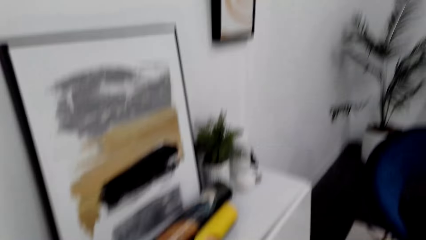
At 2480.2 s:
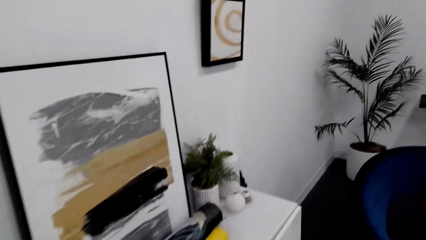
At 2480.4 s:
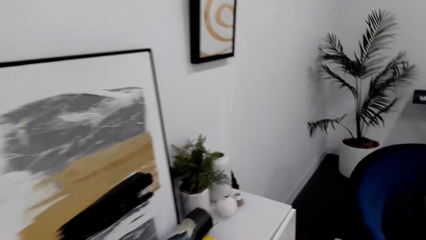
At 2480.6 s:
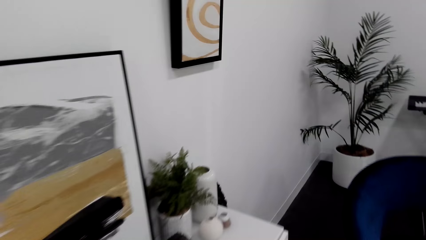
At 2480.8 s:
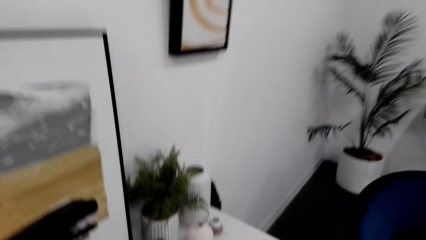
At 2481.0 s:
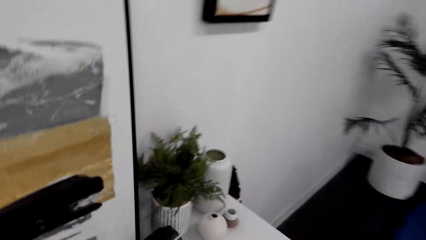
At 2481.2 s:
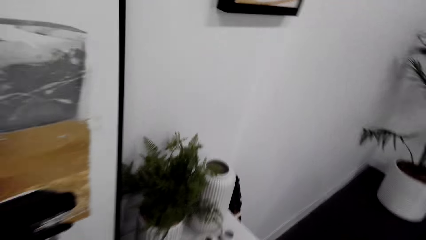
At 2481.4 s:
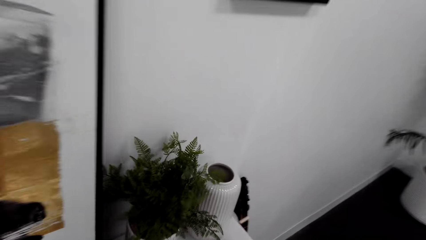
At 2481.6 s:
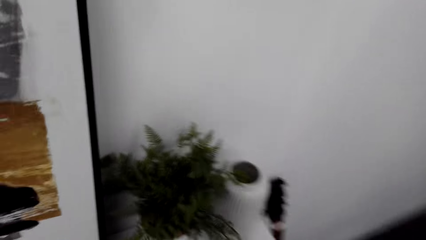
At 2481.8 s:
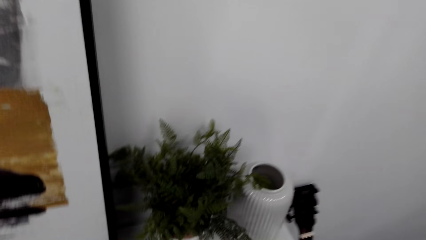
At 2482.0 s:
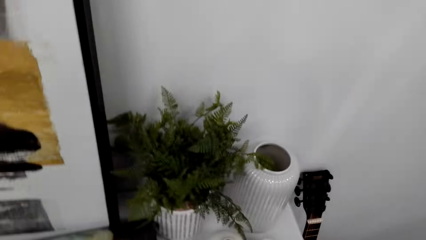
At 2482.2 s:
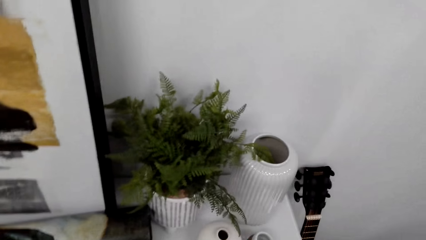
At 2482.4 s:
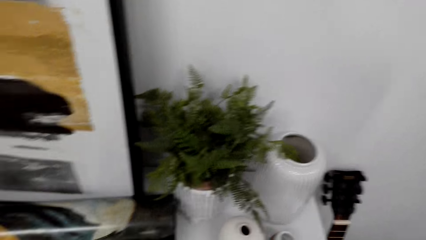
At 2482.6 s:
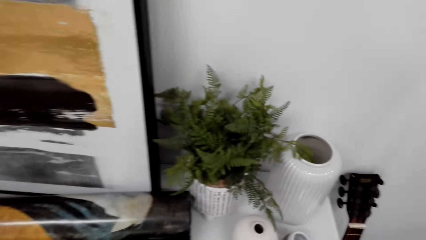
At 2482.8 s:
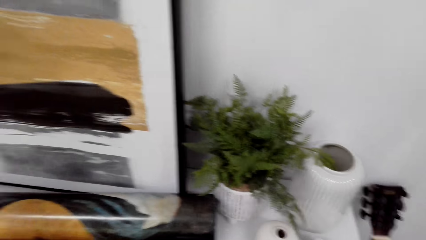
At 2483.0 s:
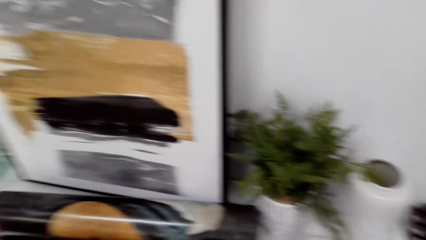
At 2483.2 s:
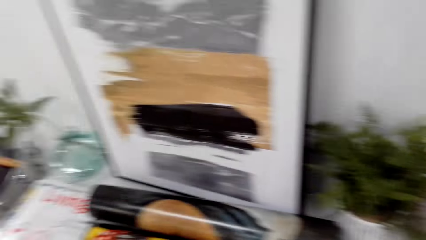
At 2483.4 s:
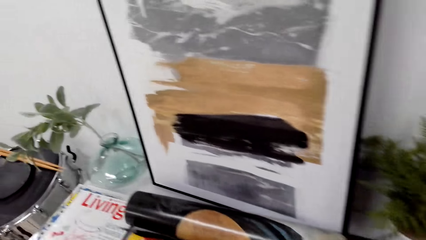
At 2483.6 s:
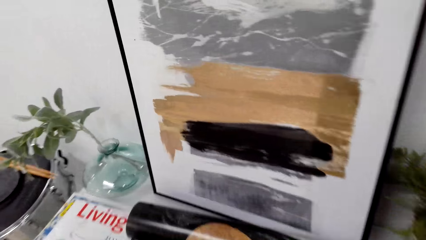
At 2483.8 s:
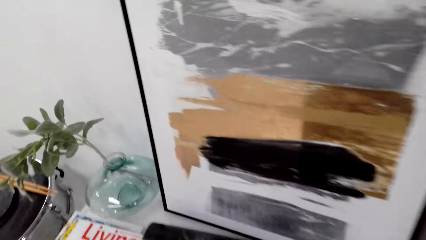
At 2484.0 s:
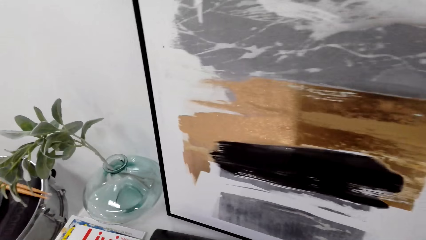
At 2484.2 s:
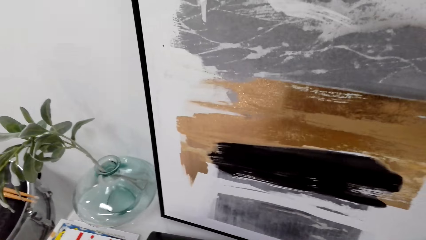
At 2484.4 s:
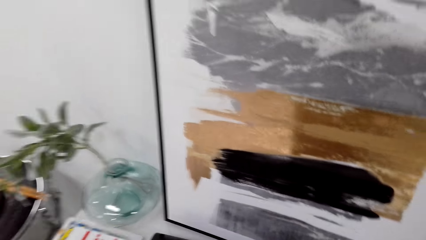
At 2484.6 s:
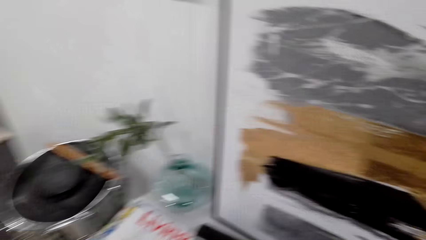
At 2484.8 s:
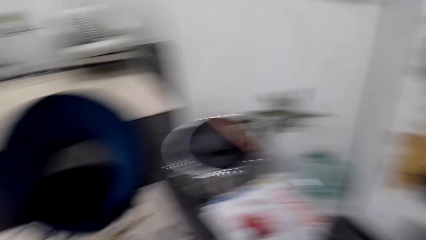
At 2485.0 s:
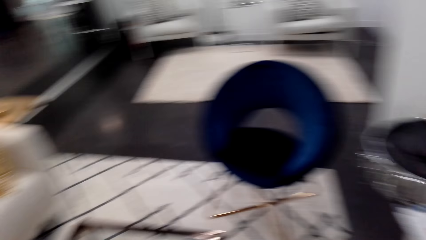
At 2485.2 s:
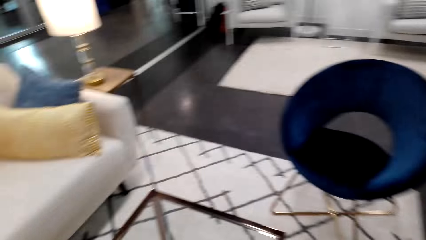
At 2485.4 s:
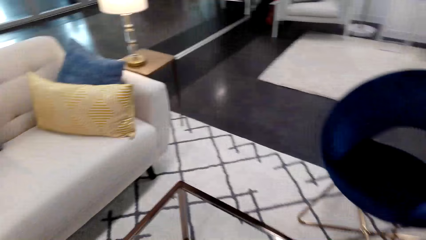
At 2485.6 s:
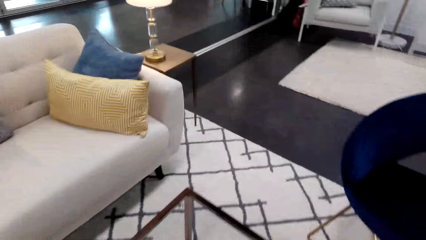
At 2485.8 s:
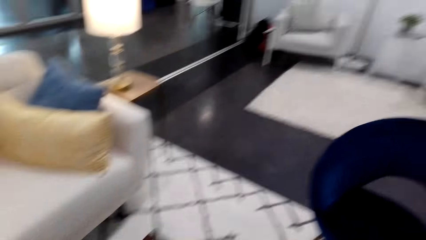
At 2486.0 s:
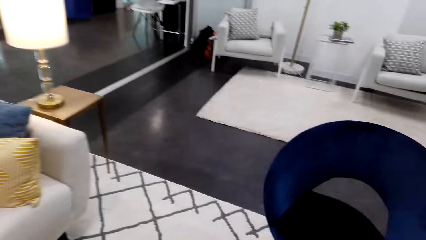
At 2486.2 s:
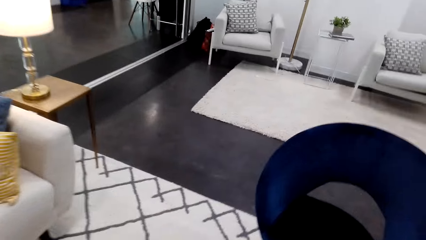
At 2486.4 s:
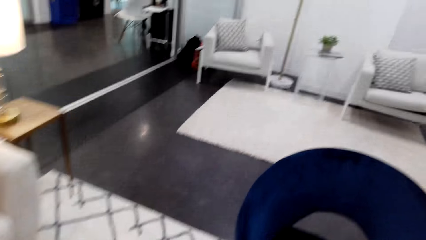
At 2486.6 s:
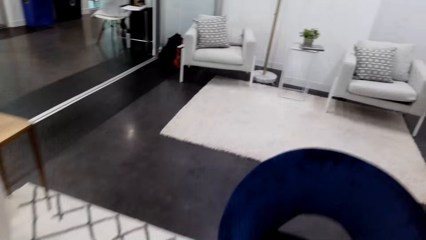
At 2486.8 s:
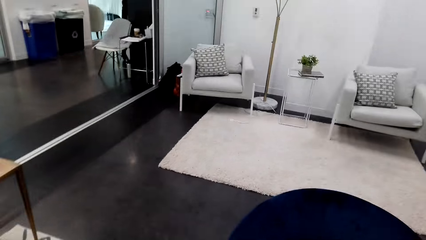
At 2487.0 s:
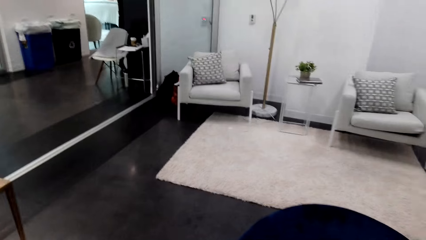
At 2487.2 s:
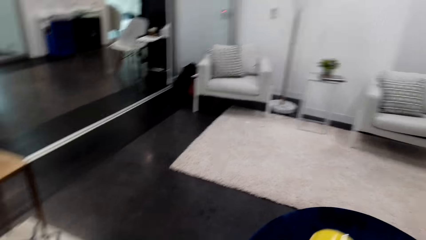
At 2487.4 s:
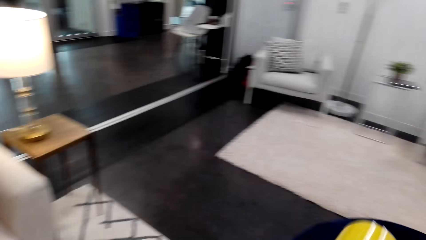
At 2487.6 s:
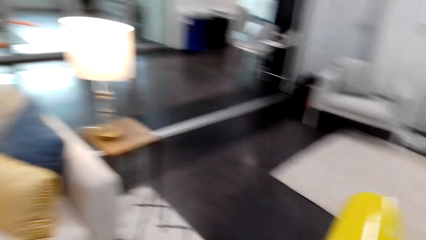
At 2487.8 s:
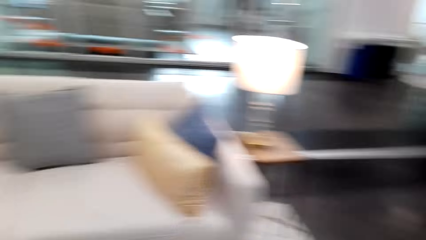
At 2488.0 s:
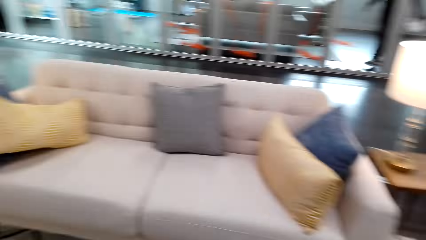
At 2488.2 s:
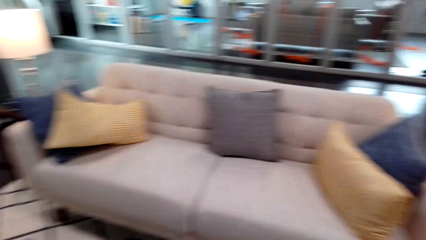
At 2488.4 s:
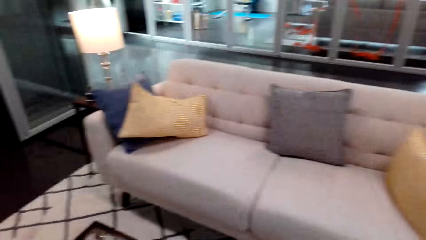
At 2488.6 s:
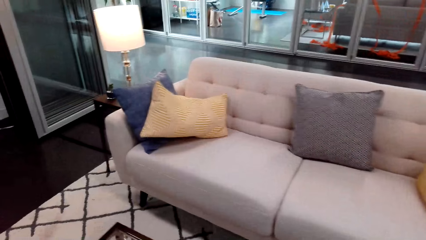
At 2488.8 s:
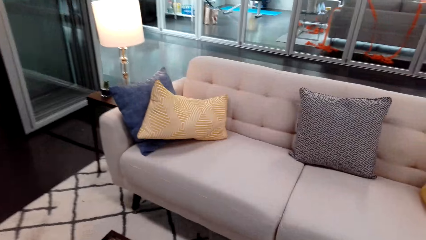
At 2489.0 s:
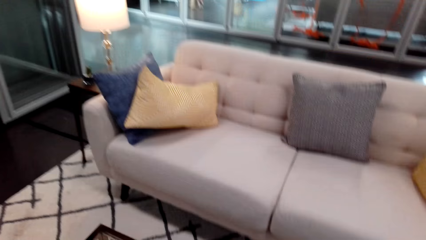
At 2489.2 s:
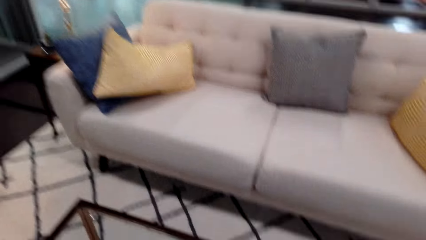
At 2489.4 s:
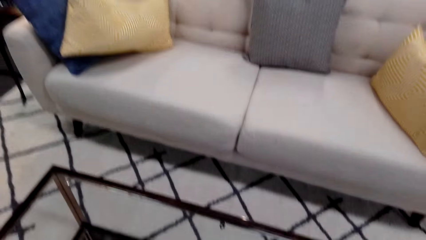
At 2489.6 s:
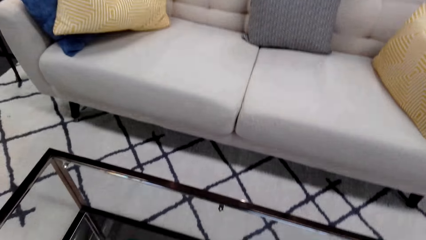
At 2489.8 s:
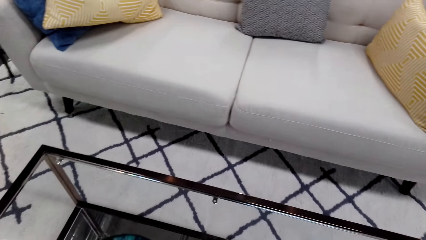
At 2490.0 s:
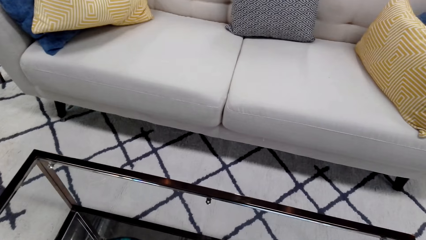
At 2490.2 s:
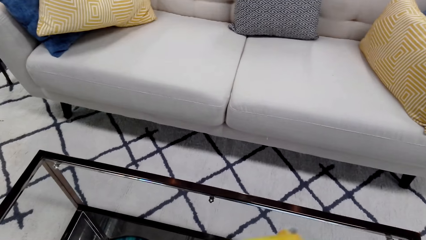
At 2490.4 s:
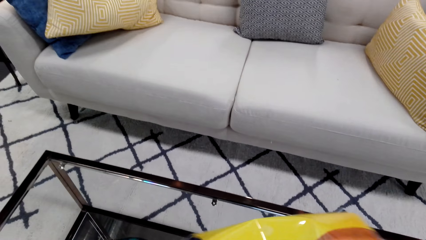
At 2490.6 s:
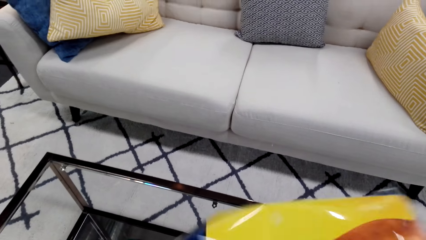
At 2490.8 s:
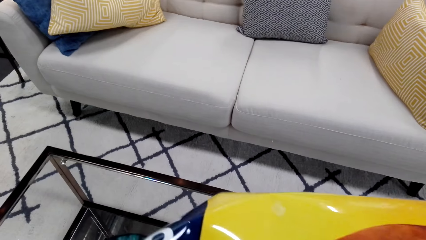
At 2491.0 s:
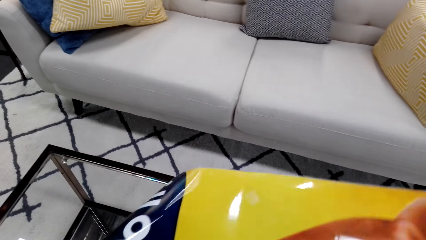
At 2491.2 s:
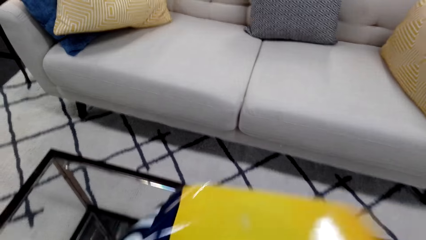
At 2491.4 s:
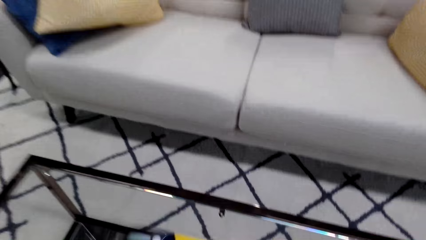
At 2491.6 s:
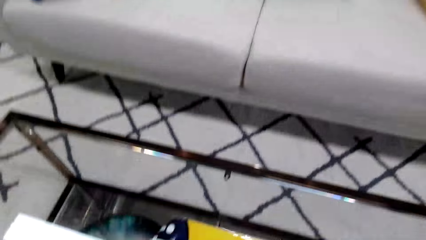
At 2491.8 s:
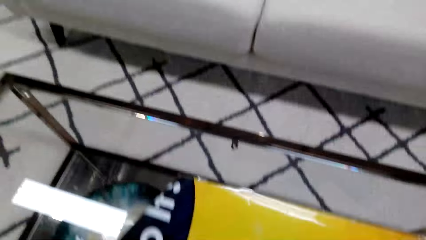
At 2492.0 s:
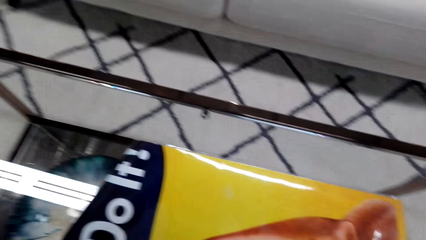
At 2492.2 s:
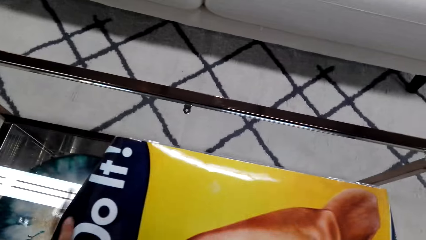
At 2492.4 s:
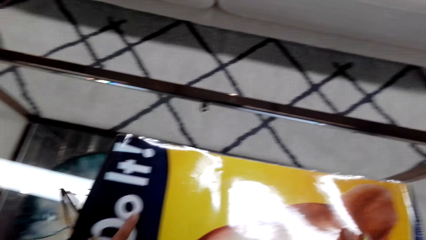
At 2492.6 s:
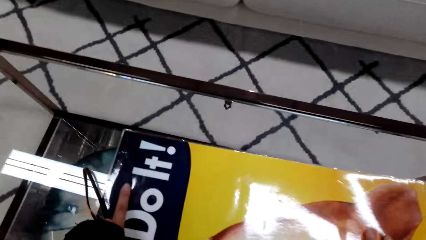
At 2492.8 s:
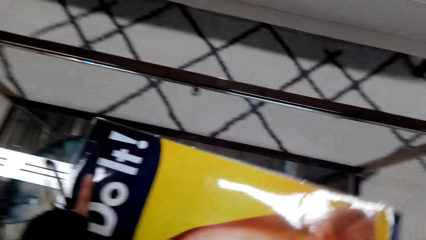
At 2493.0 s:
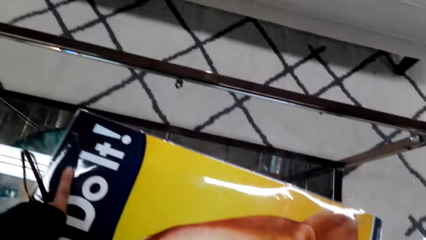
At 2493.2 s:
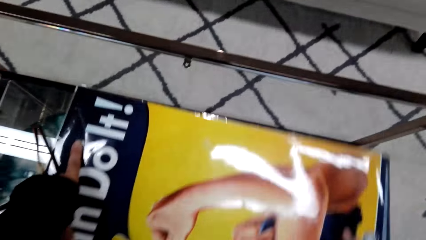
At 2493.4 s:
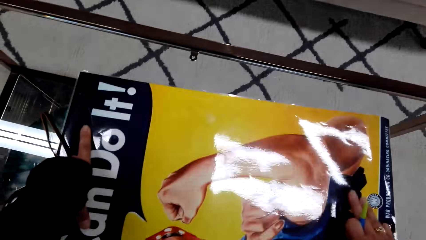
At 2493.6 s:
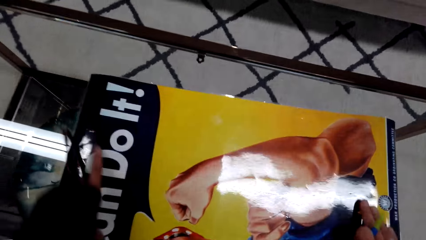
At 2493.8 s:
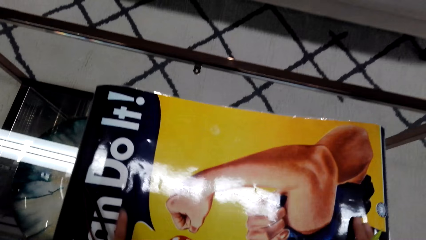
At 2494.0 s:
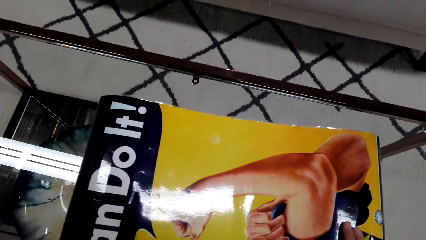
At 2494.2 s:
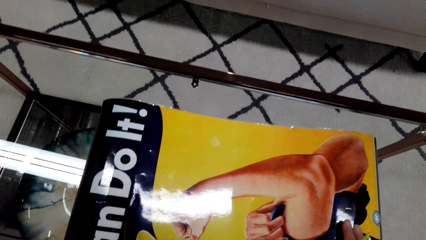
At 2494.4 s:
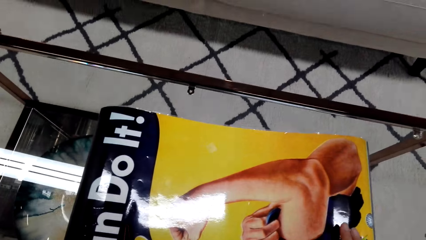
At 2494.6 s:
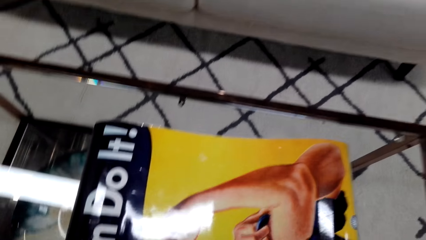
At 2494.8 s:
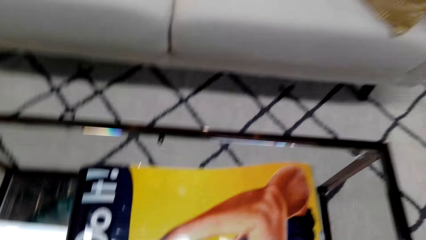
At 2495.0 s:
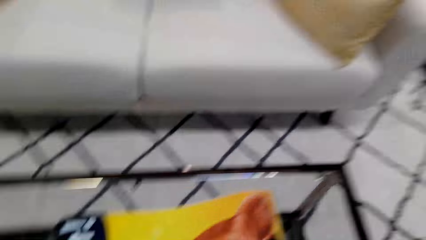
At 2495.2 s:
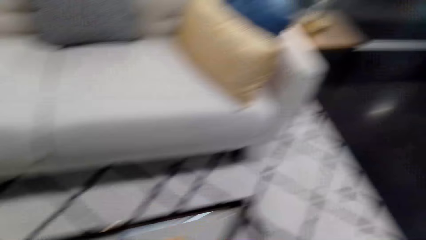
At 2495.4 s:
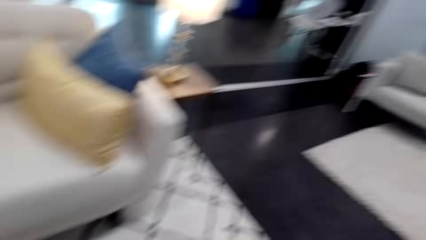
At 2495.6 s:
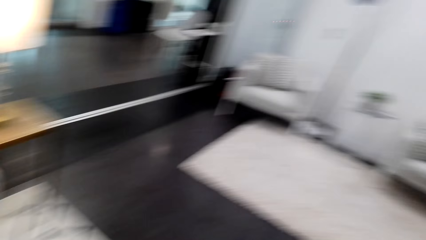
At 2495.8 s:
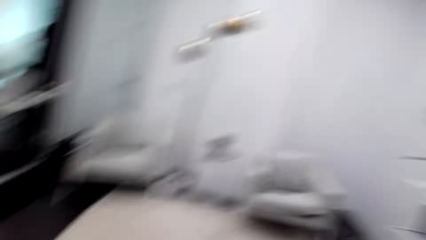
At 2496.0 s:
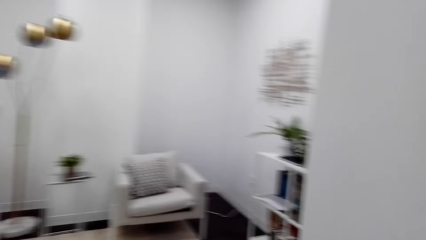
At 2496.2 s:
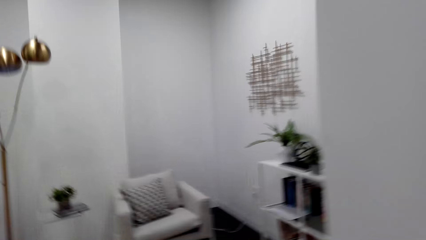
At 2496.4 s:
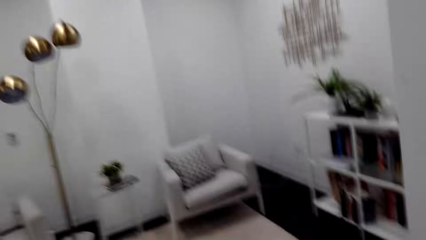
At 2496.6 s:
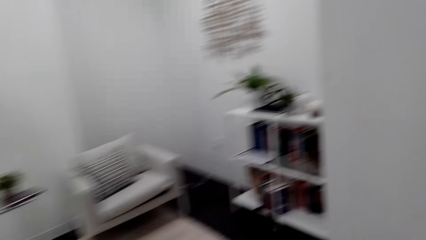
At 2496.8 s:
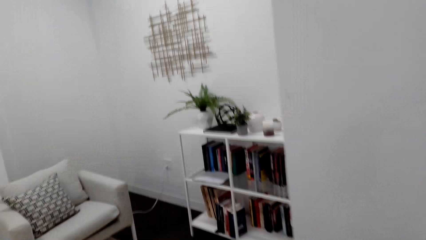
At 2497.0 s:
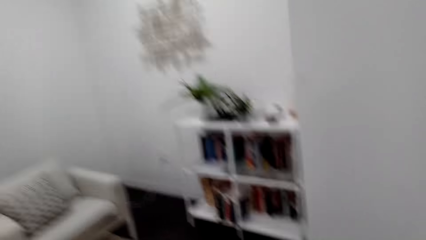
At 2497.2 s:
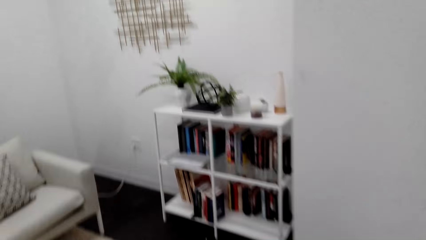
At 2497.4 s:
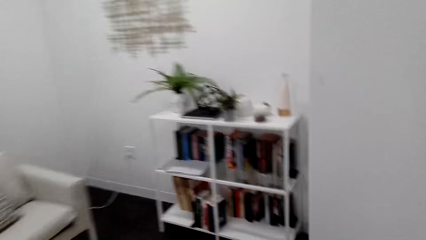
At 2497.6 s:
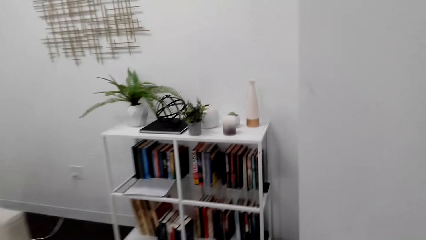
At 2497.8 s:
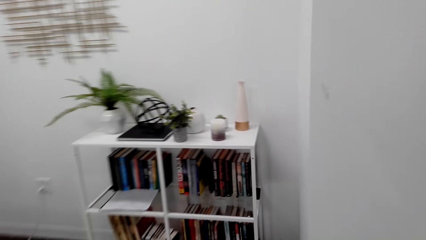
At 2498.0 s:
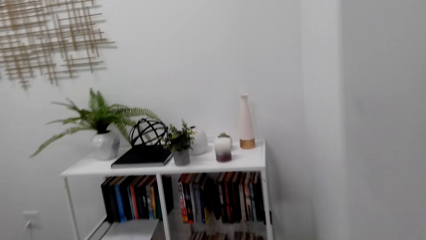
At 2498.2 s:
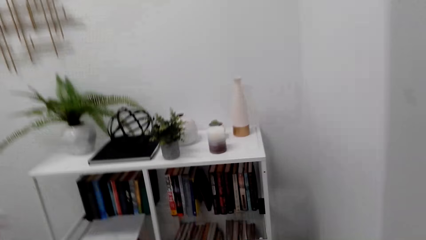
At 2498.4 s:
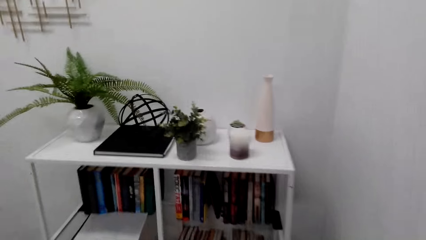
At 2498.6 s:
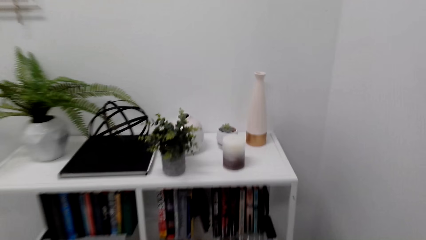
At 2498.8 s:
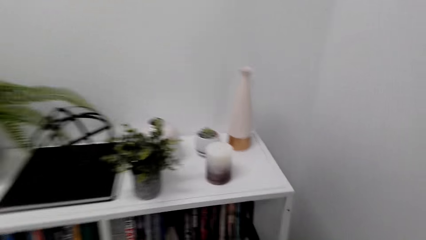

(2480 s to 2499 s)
The camera wearer walks around the room. They put the pen down. They do something. They pick up the wall art. They put the wall art on the table. They open the painting. They walk around the room.
